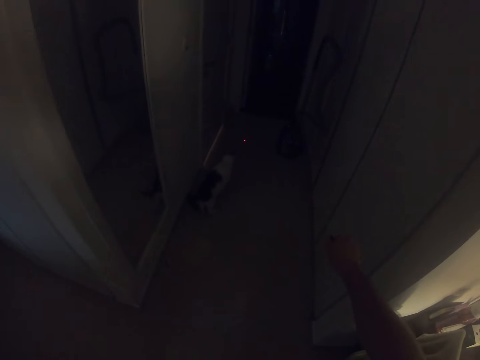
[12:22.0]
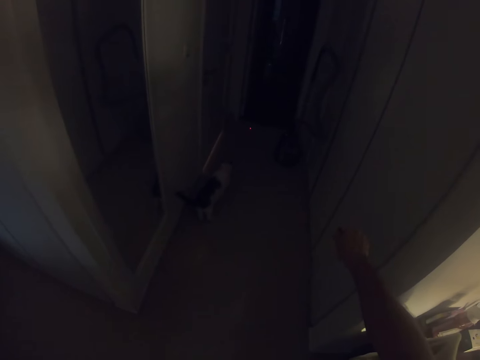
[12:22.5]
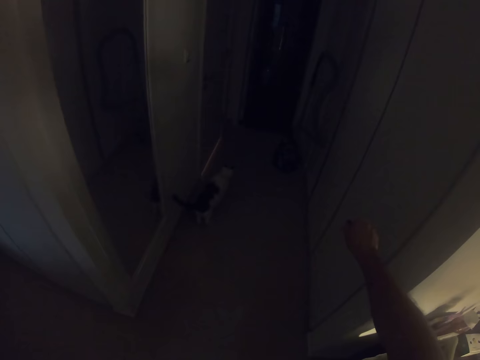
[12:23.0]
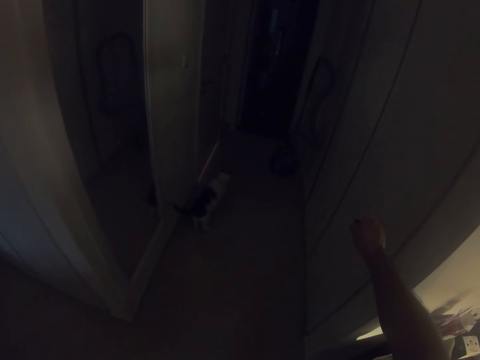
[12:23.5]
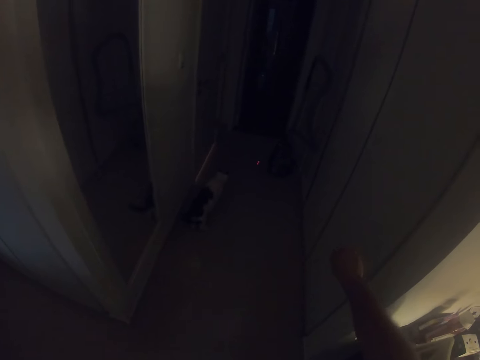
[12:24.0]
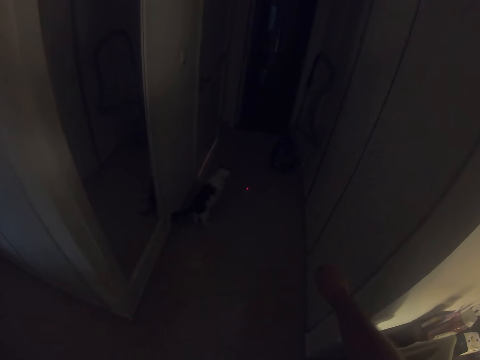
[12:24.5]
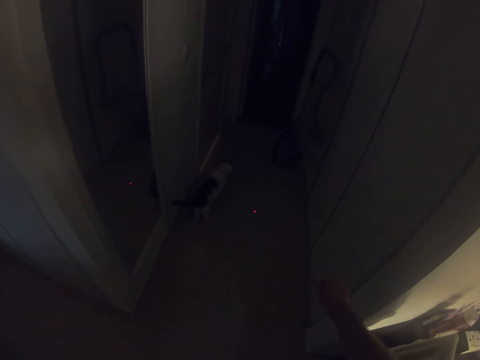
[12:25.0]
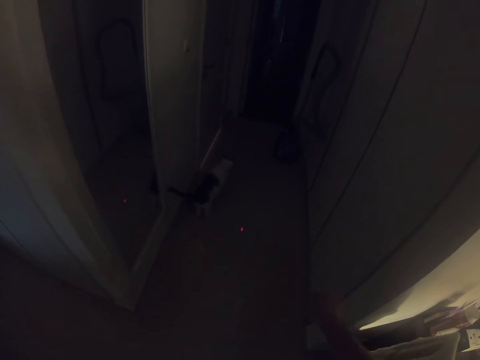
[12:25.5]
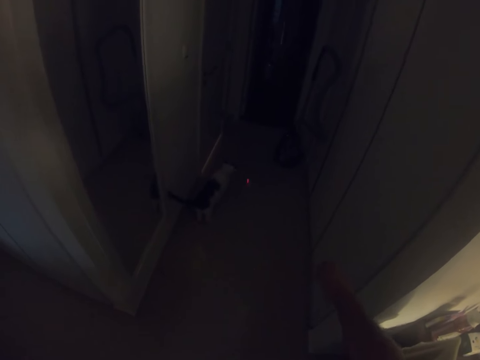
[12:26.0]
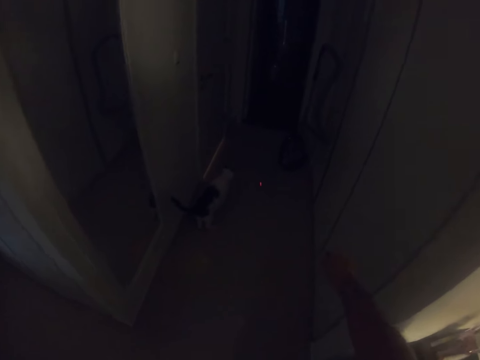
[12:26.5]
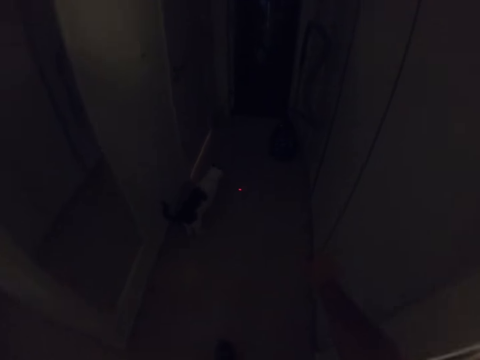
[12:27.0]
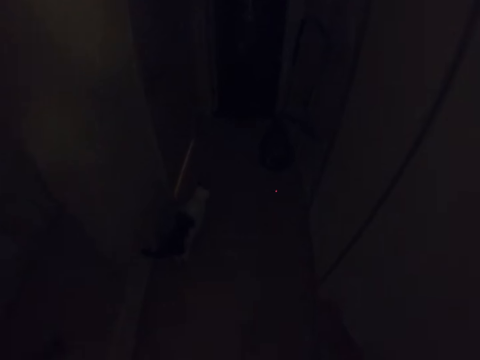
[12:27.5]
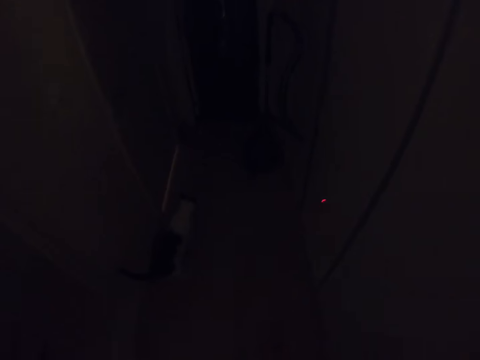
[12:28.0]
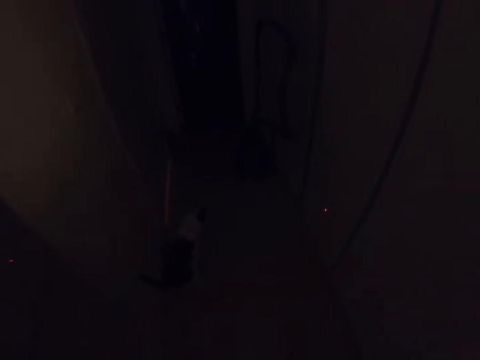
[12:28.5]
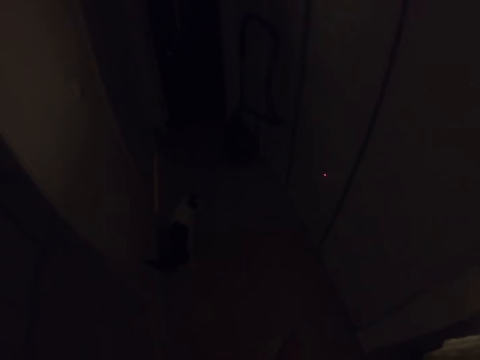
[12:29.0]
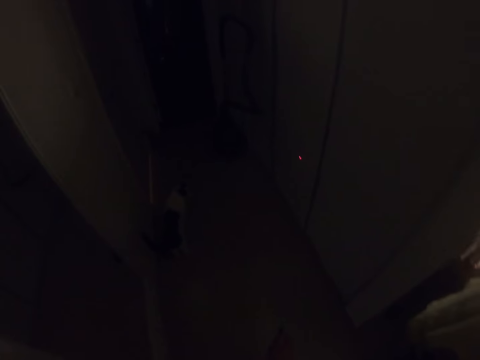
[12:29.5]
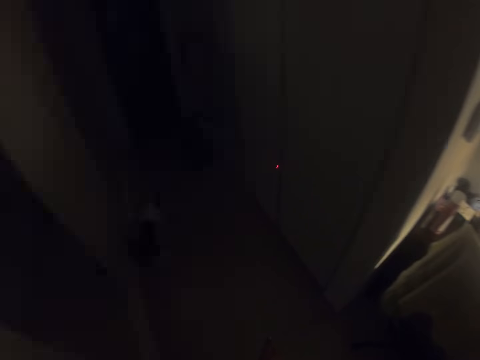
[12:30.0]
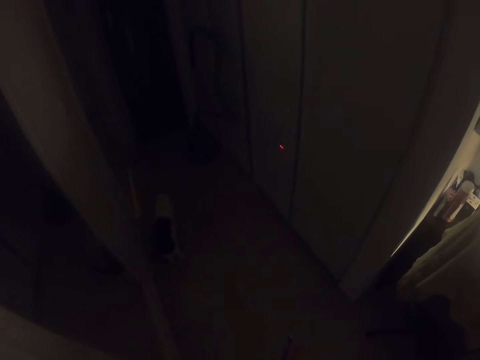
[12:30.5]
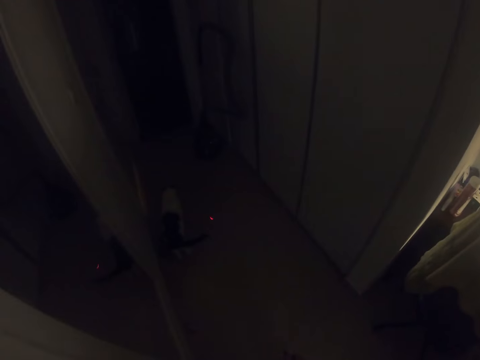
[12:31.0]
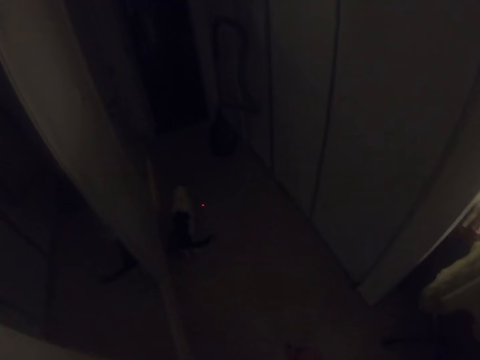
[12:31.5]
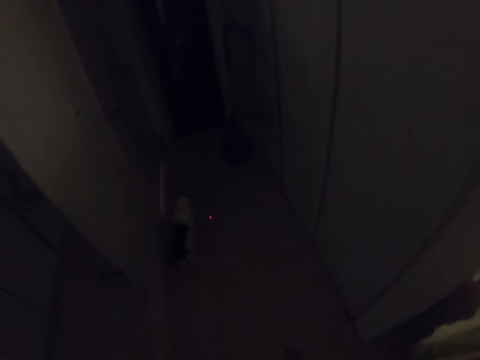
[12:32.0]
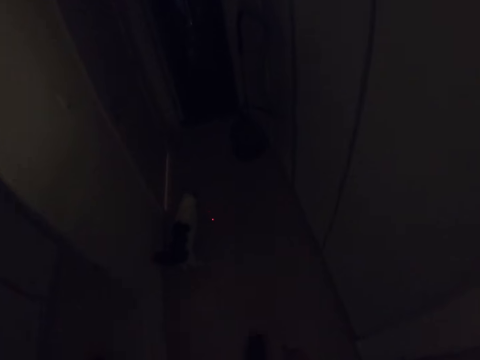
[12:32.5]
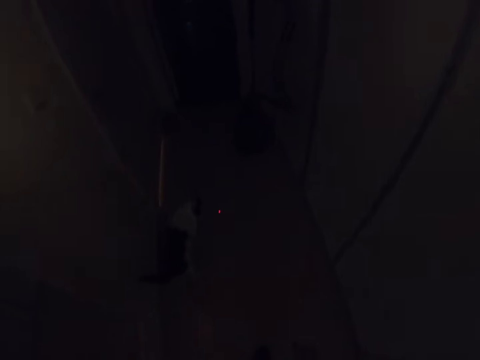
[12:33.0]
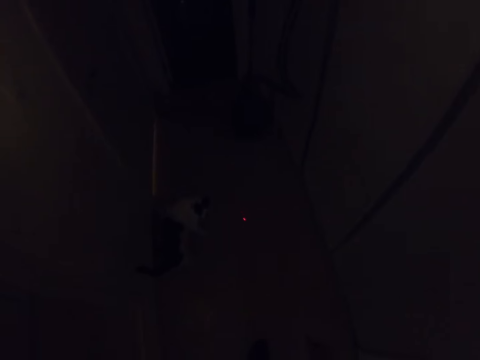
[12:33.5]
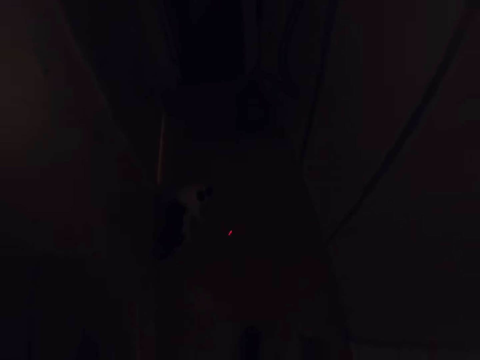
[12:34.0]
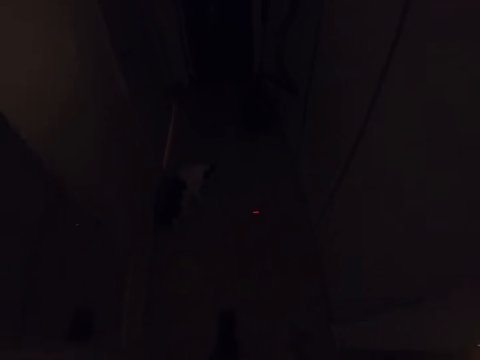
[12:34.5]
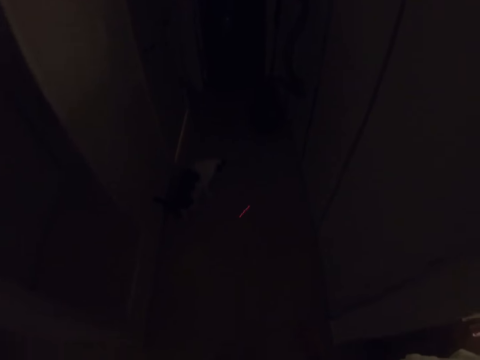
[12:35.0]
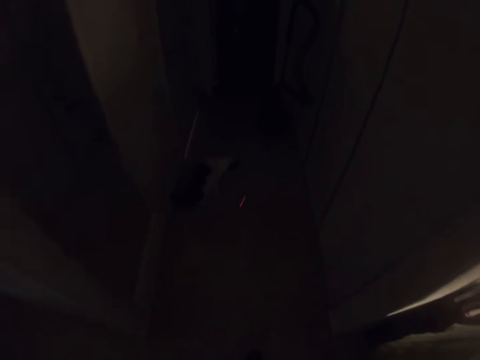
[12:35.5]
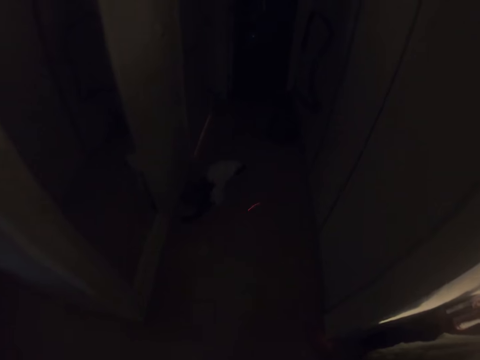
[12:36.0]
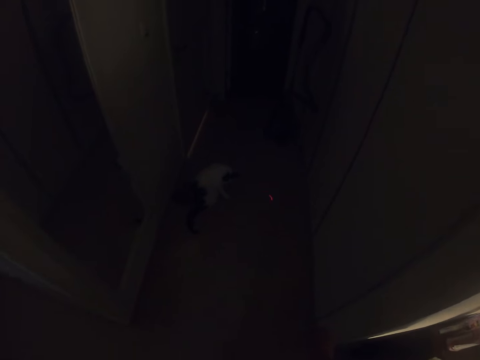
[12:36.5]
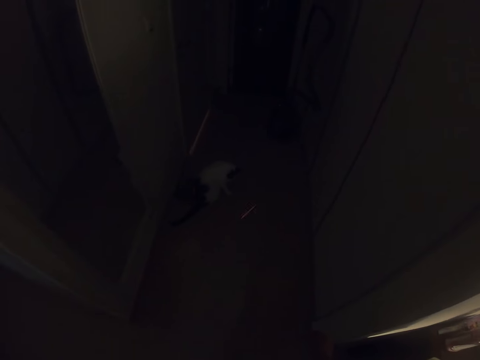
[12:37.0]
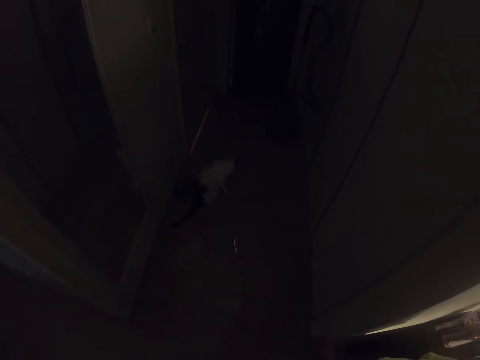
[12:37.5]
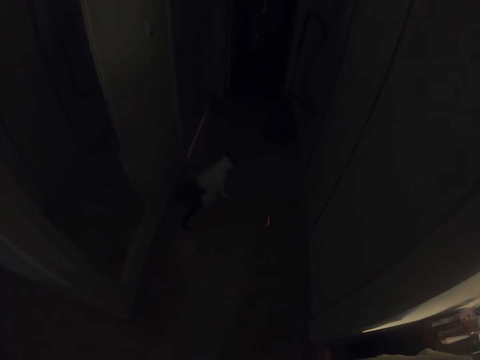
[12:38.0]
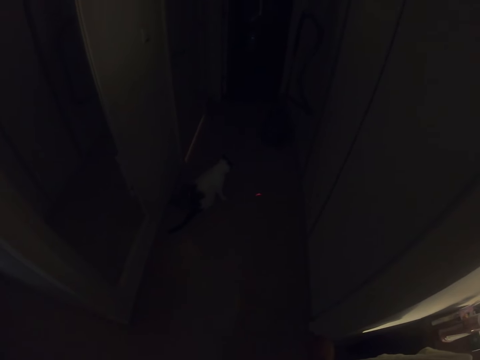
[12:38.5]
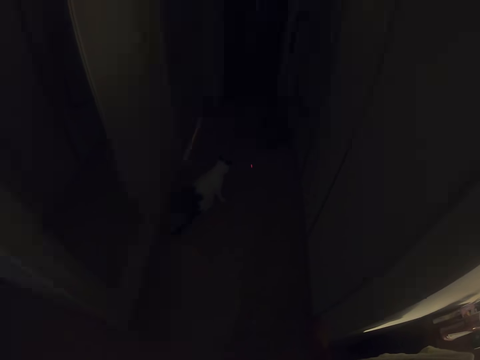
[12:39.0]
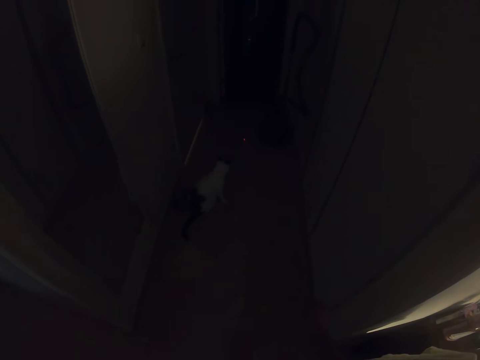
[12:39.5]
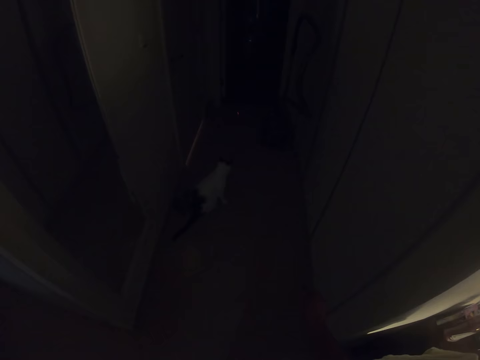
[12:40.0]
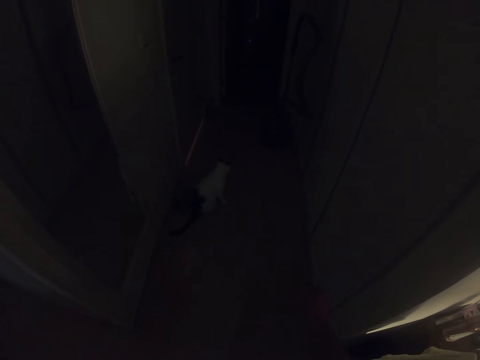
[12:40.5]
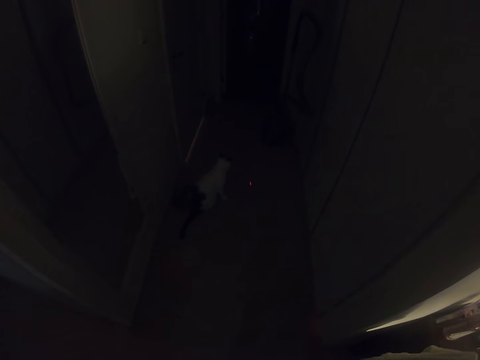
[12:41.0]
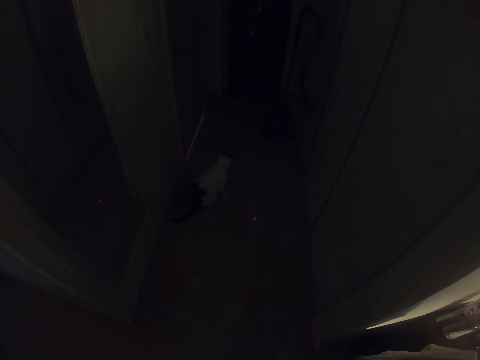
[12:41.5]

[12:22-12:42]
The camera wearer walks in the room. They light a flashlight torch on the floor.

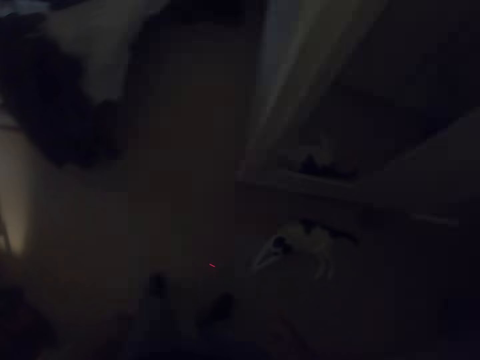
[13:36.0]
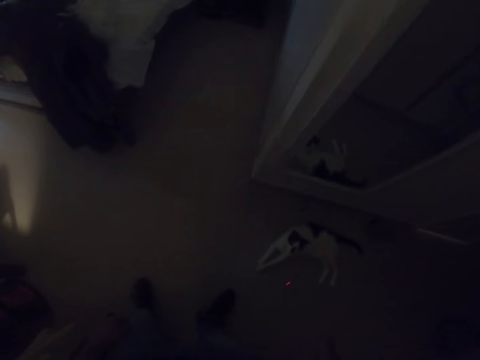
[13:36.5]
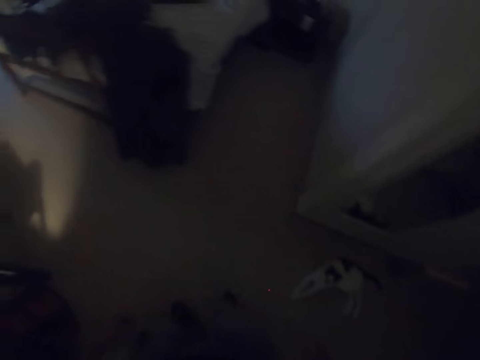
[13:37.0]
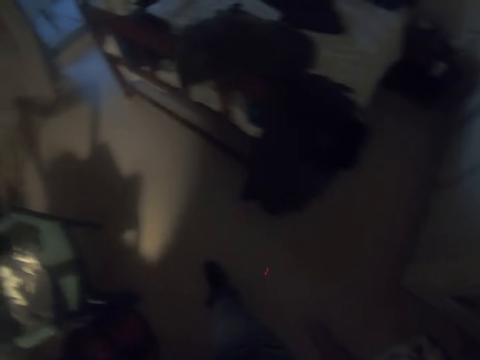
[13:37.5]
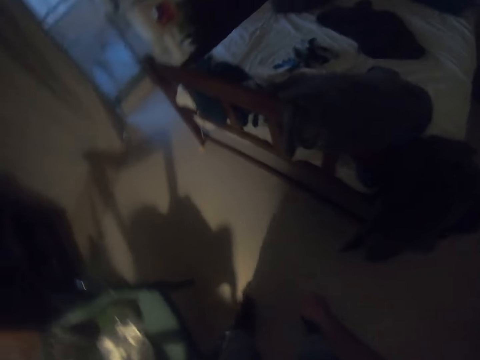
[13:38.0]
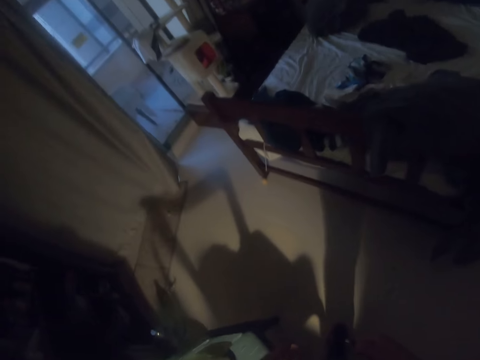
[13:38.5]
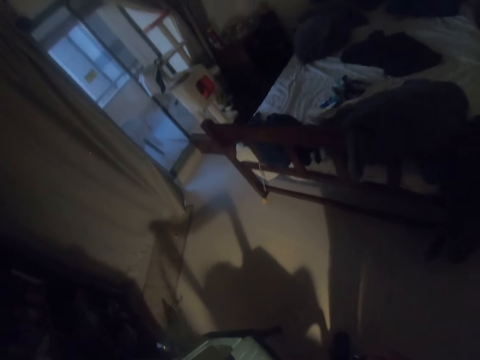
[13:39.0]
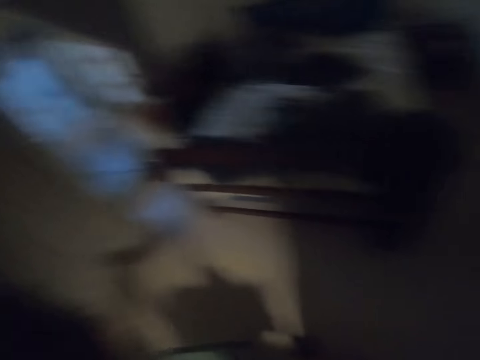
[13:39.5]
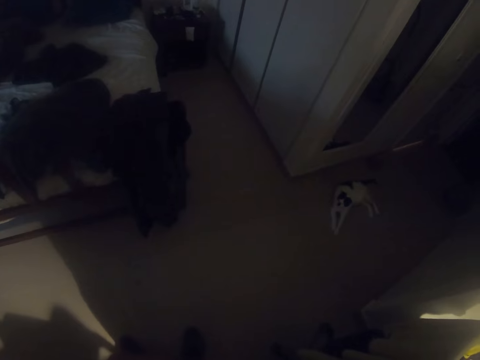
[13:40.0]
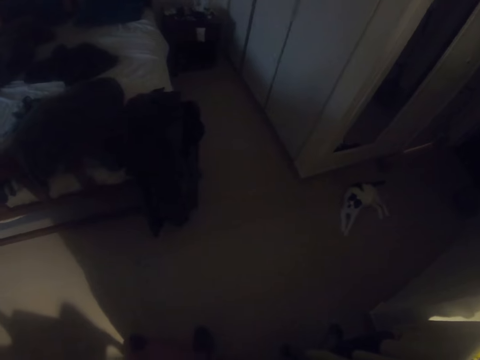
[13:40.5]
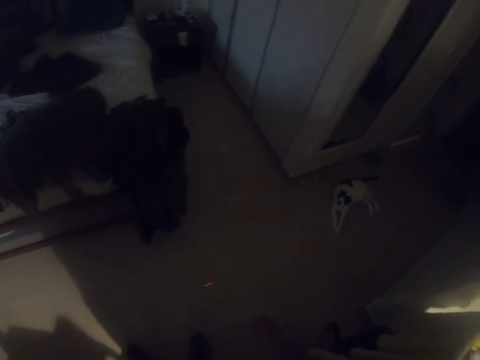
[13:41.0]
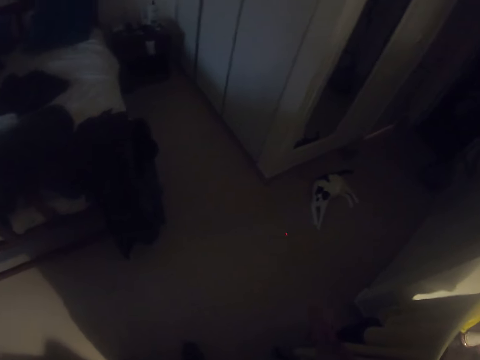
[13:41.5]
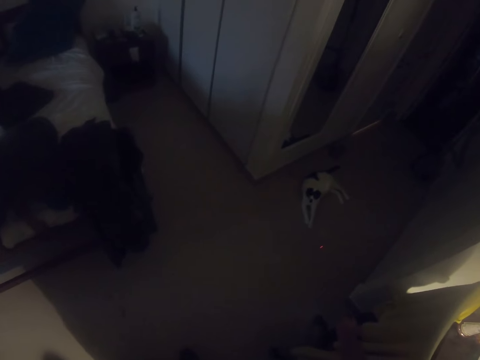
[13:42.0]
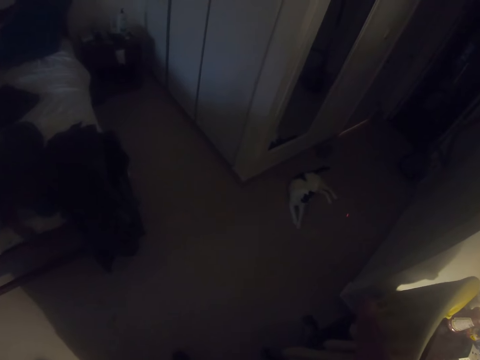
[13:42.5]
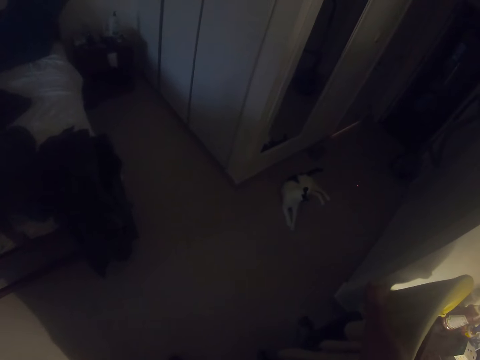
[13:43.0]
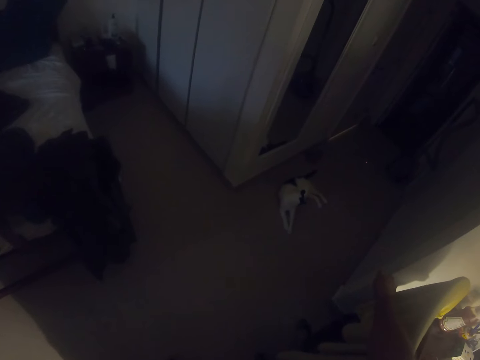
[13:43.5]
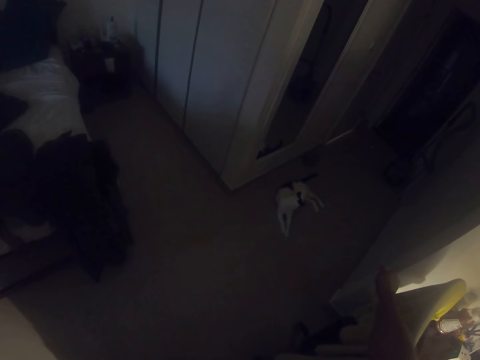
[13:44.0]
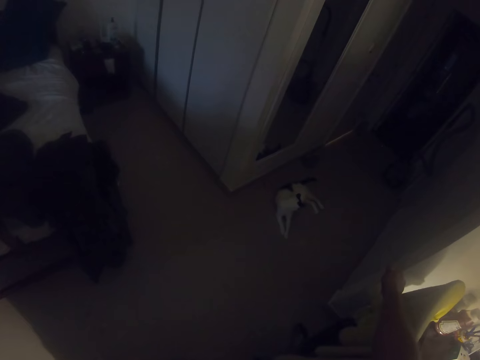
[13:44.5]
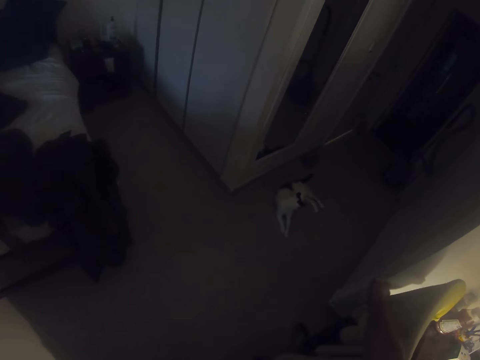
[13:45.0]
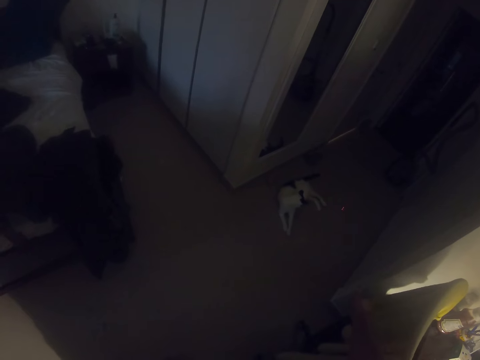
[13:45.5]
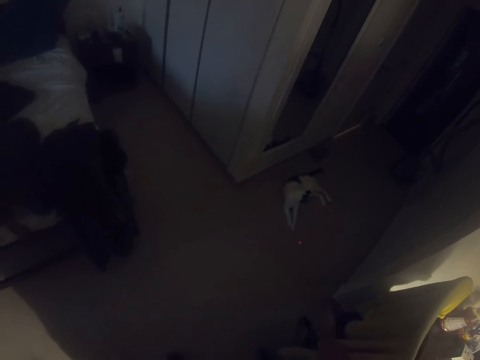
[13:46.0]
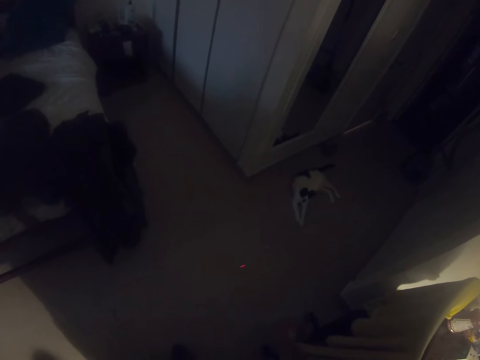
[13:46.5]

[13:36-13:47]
The camera wearer walks in the room. They light a flashlight torch on the floor.
